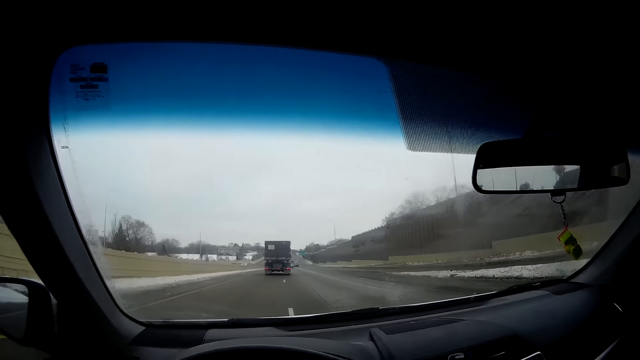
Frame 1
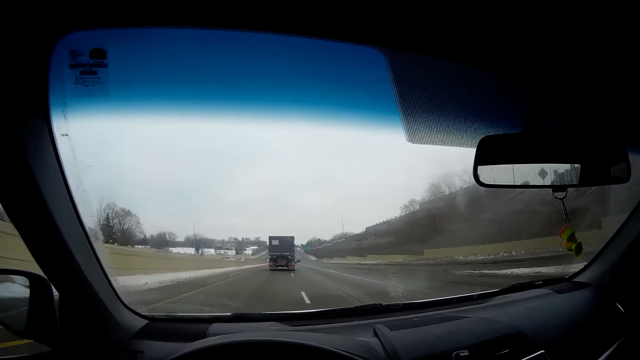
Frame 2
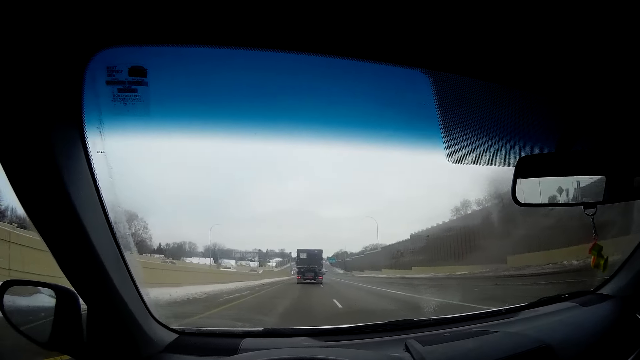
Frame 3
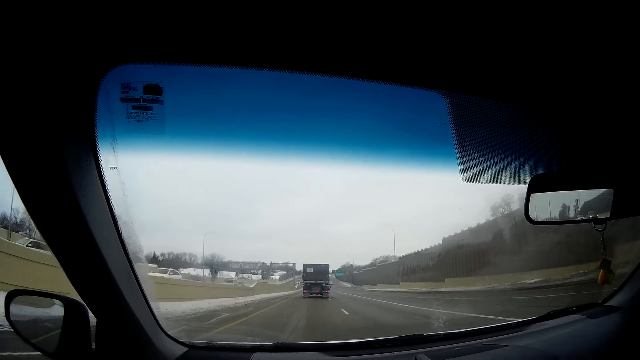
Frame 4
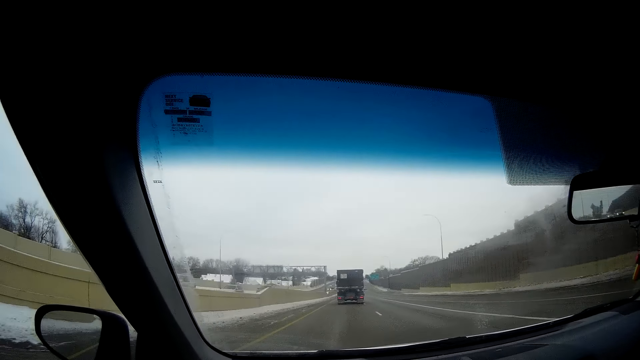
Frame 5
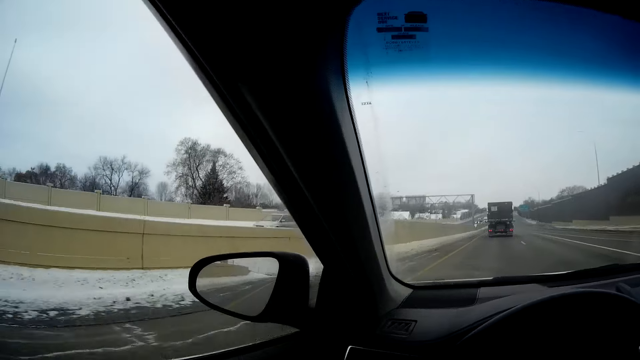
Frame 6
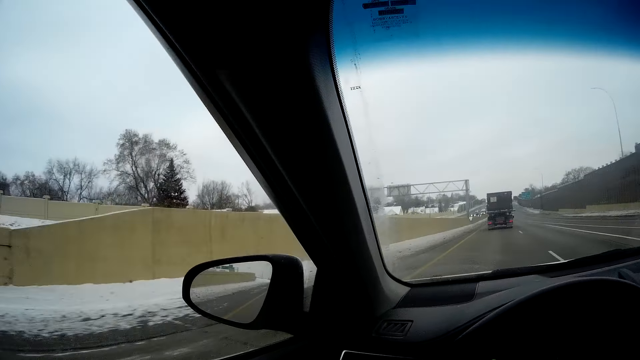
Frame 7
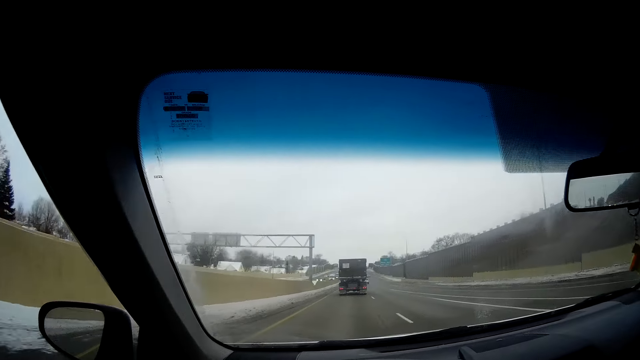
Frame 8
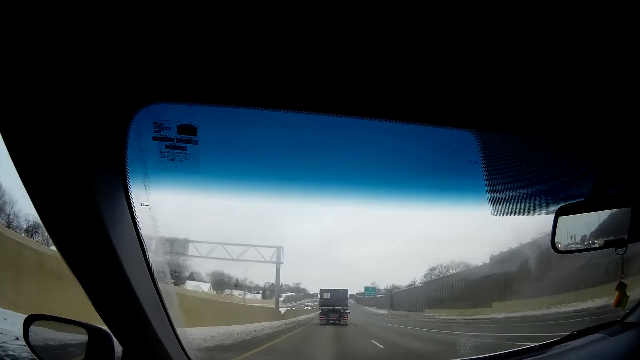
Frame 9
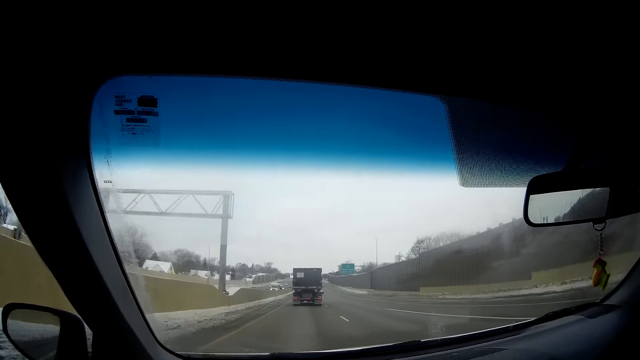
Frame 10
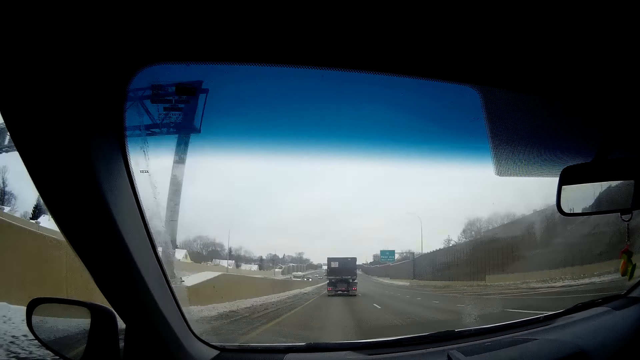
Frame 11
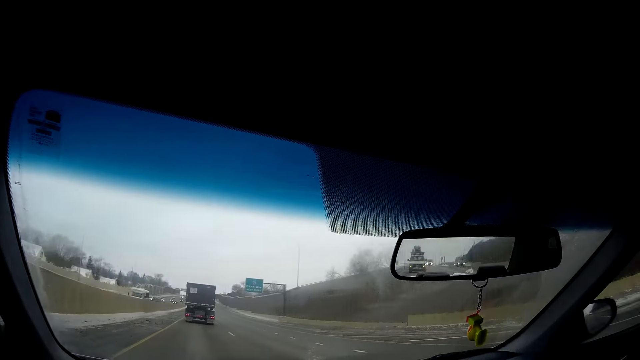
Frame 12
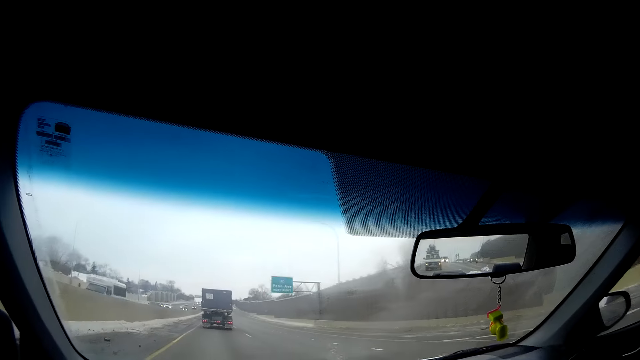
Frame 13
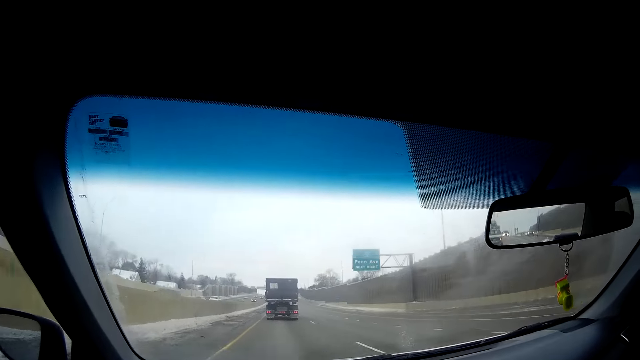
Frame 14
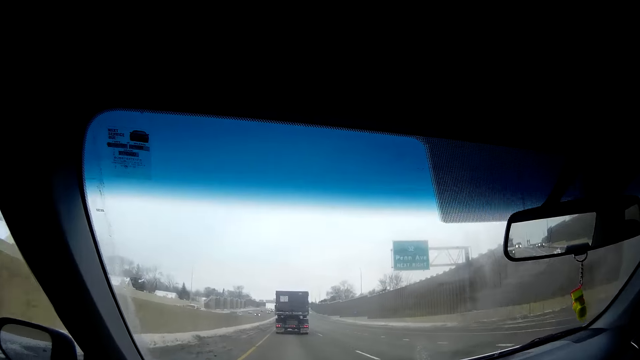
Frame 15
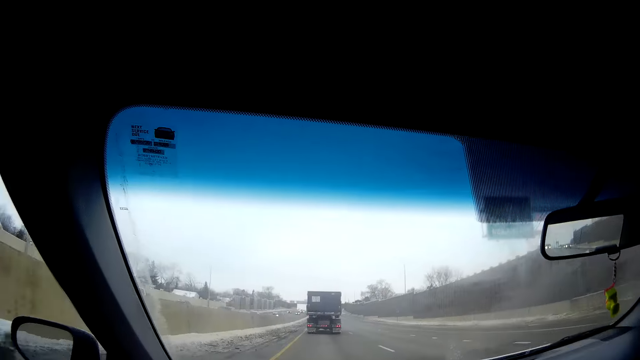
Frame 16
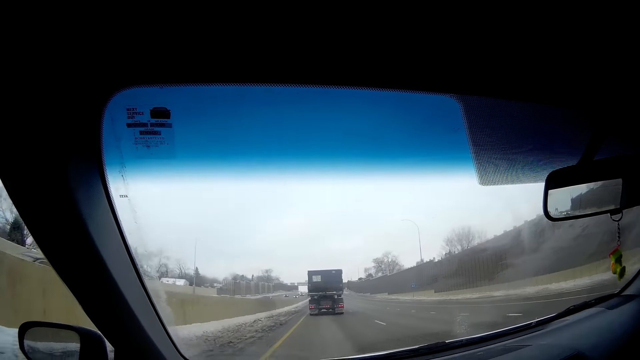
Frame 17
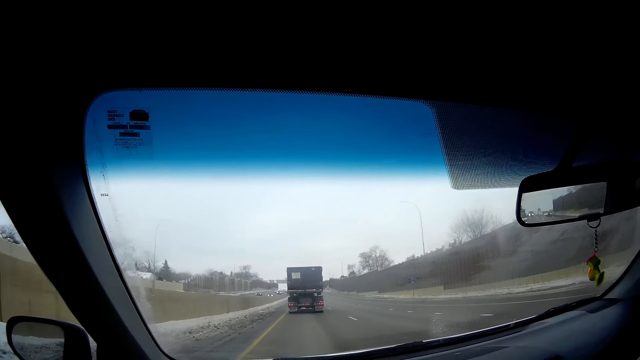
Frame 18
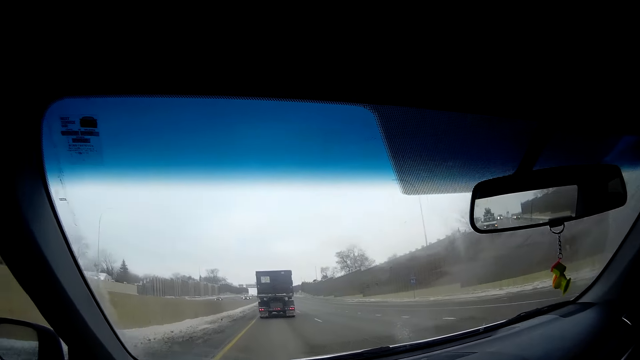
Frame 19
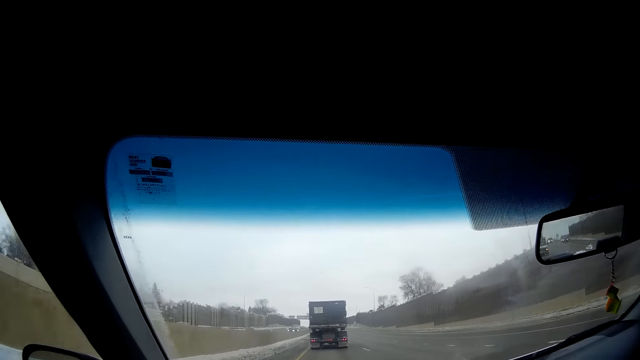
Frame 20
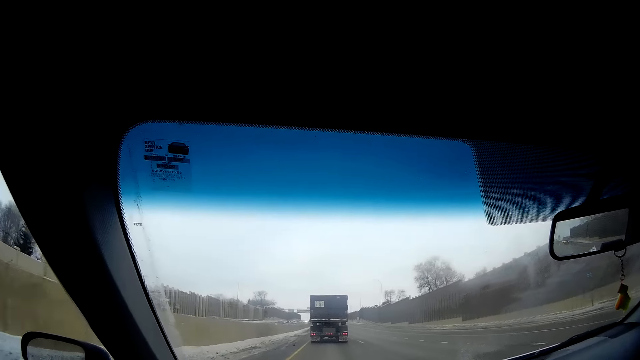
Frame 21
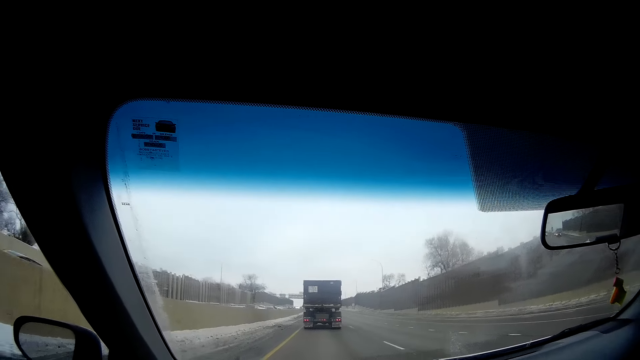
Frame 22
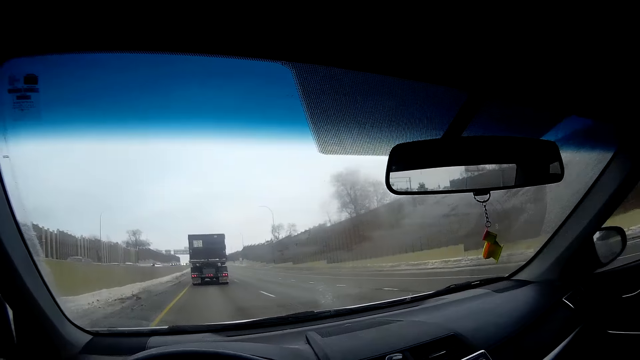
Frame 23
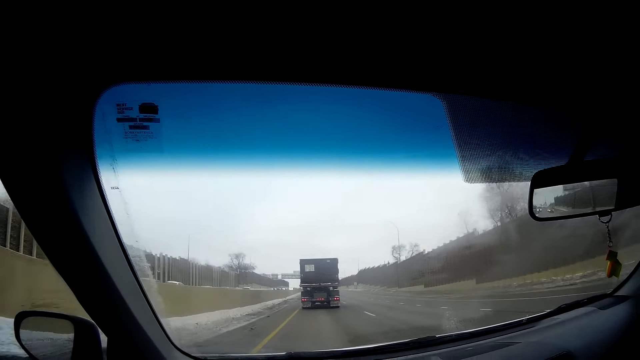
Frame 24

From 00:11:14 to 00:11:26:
The camera wearer looks out through the window. They drive on the road.

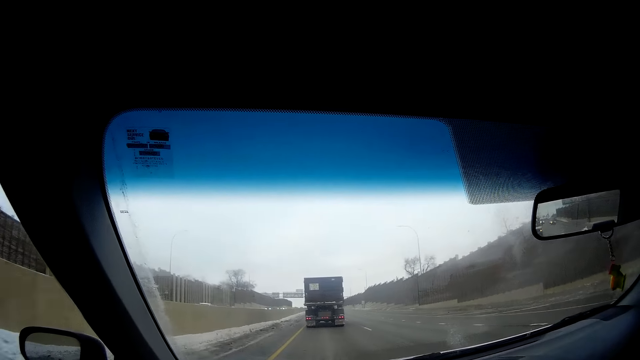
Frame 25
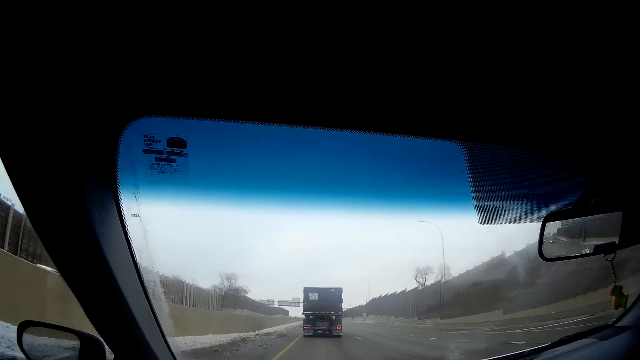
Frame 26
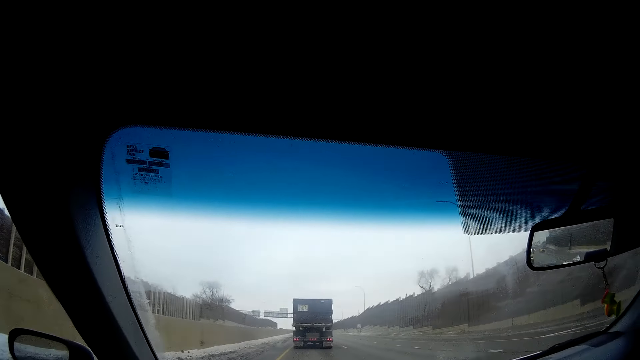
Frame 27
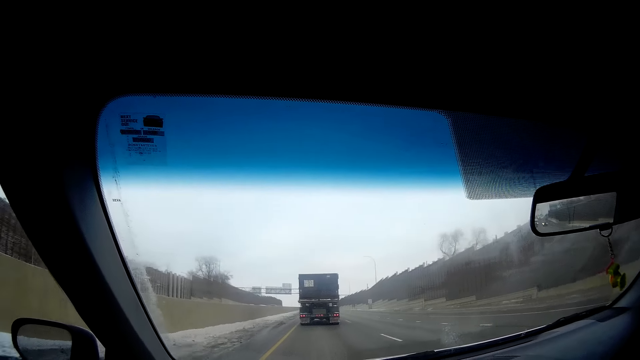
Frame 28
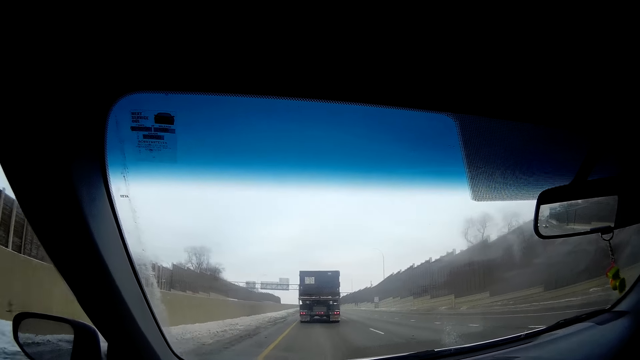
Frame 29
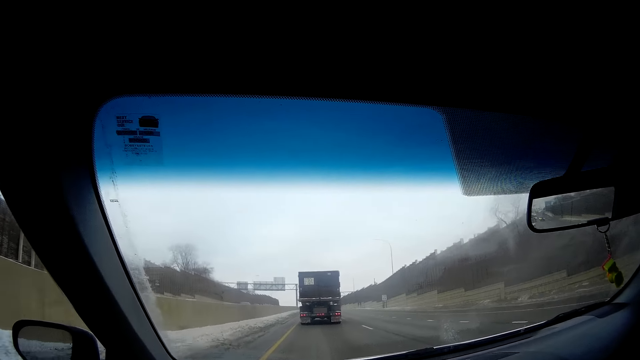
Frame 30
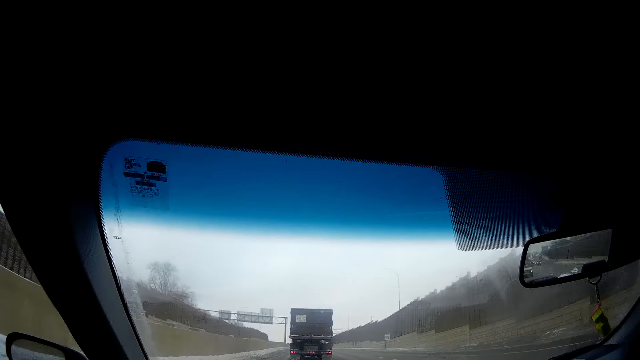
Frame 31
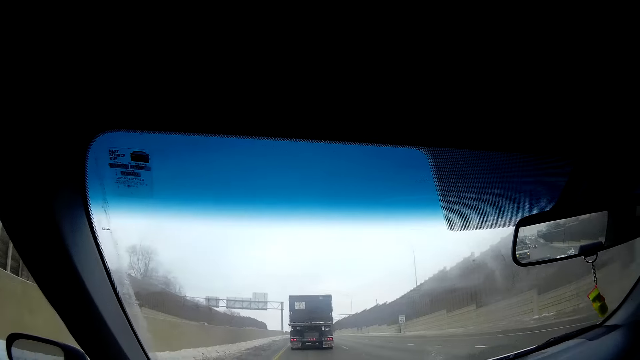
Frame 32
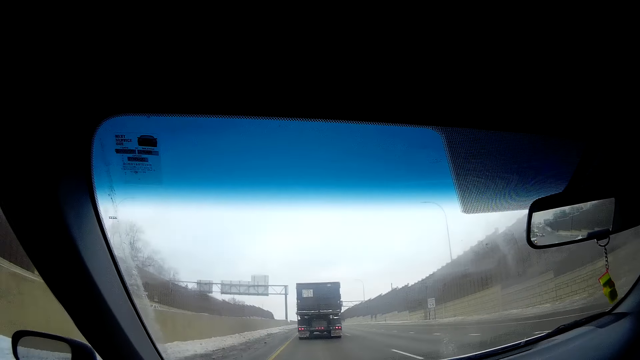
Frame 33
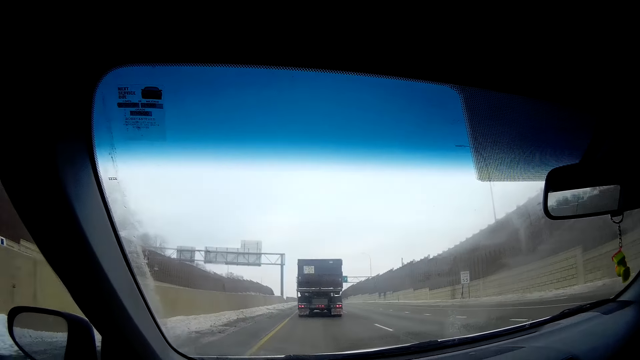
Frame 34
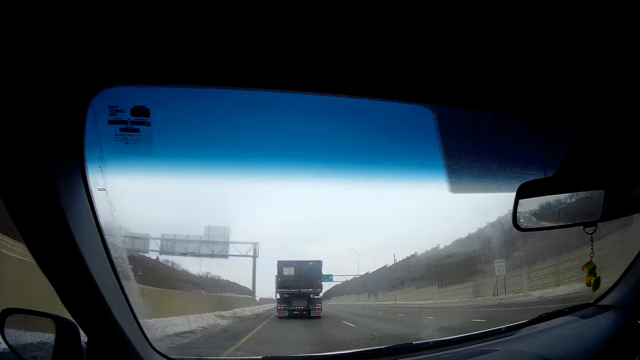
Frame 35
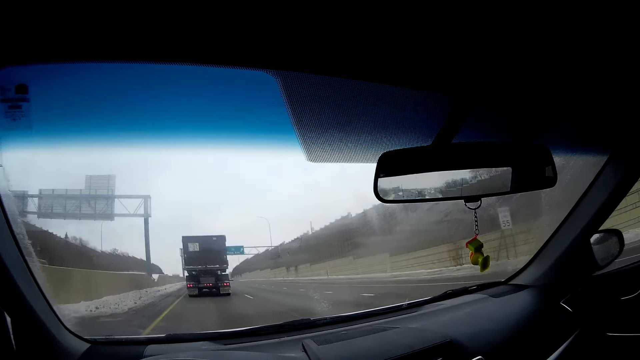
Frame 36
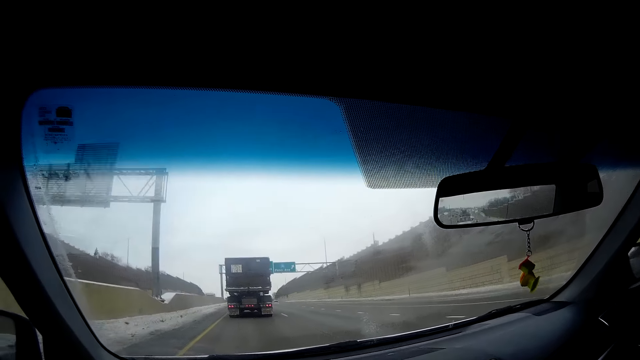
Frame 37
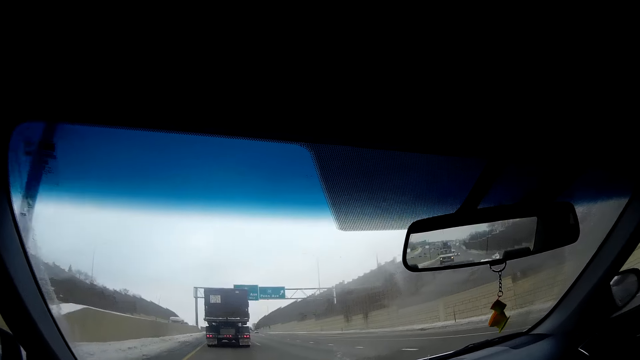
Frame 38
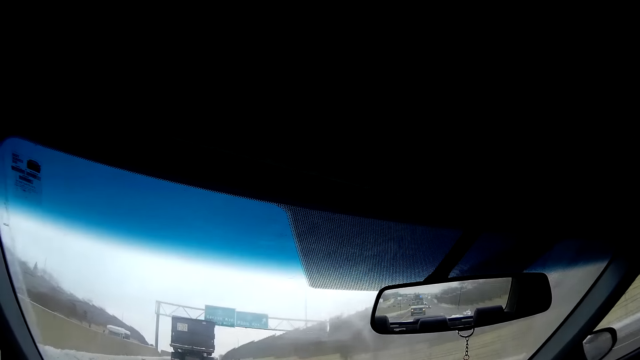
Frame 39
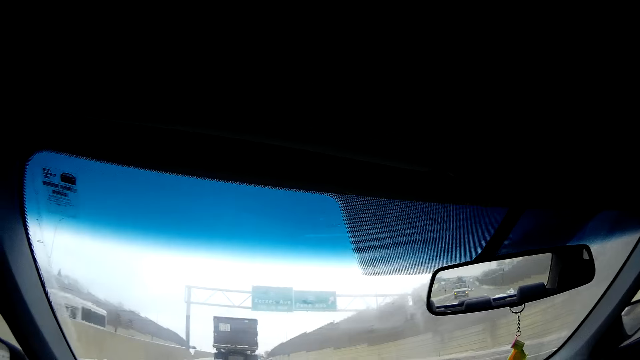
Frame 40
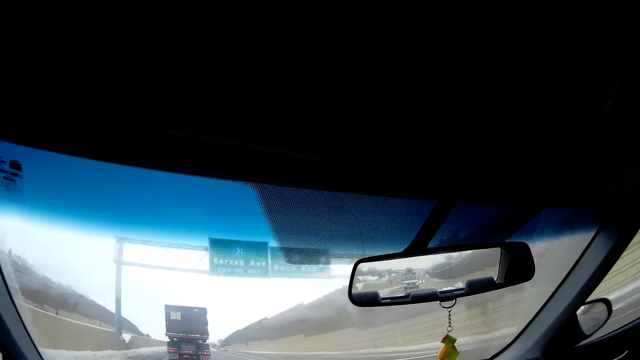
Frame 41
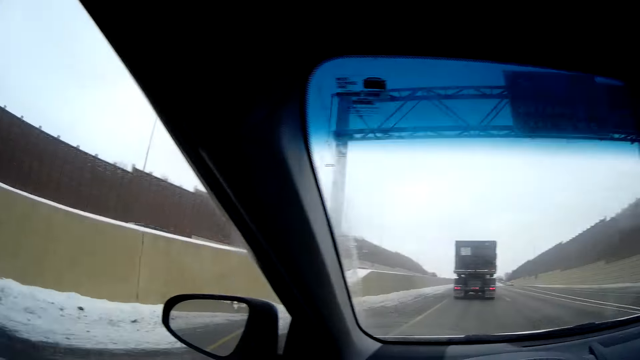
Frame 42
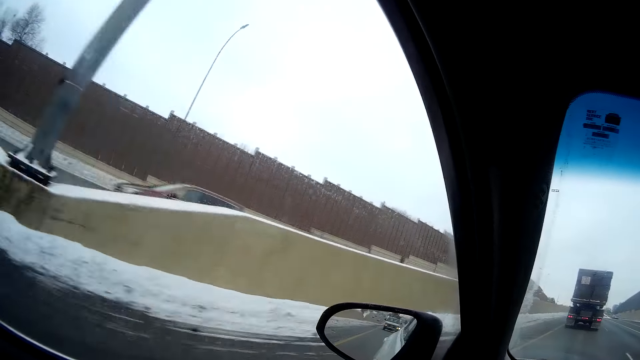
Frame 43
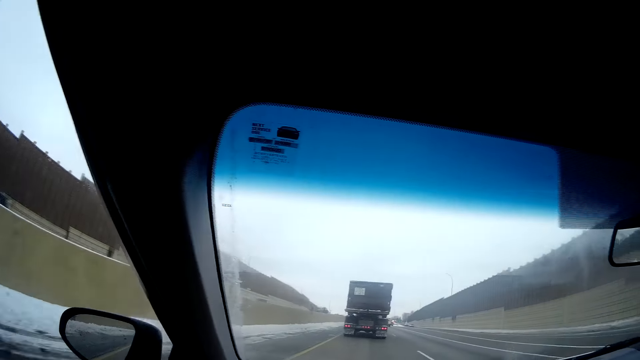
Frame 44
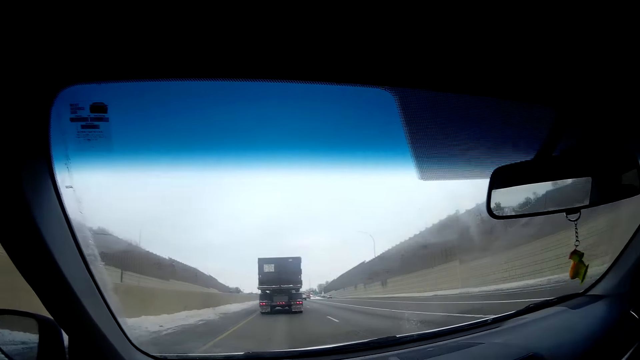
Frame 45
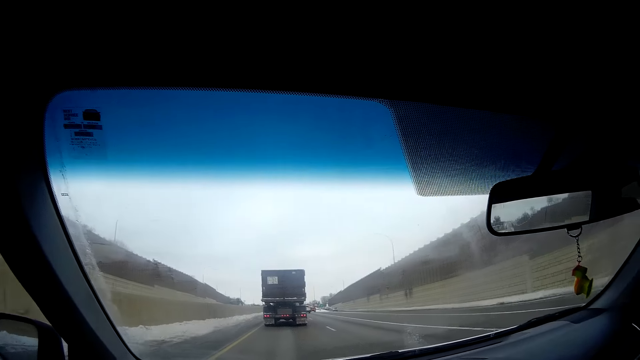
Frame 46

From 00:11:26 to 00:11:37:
The camera wearer looks out through the window. They drive on the road.
